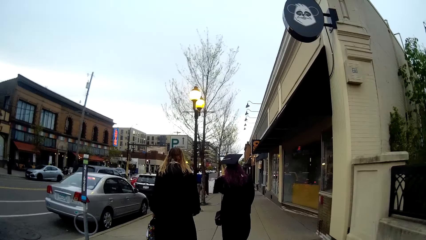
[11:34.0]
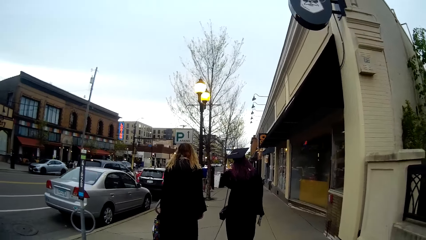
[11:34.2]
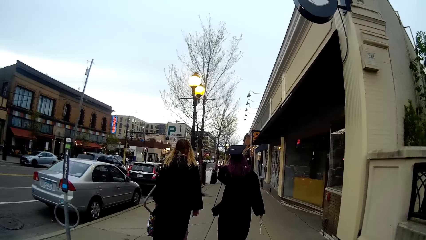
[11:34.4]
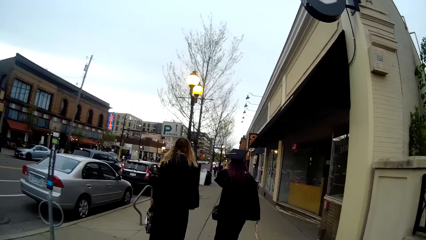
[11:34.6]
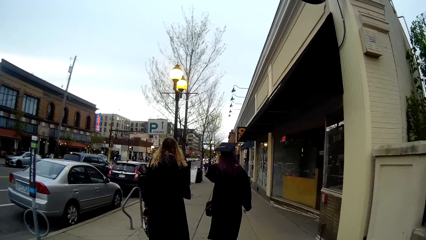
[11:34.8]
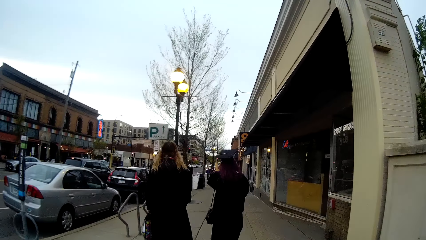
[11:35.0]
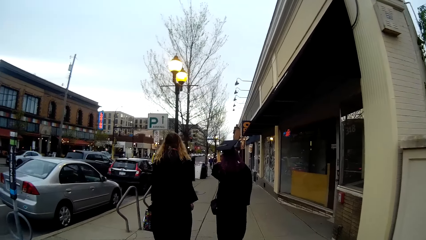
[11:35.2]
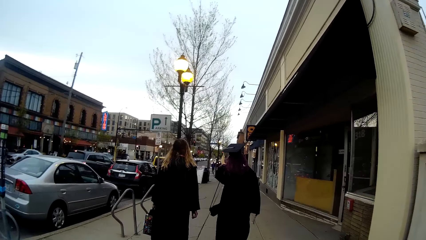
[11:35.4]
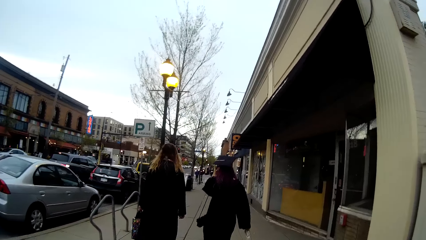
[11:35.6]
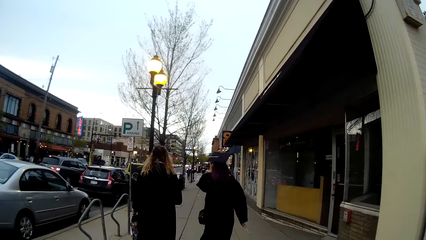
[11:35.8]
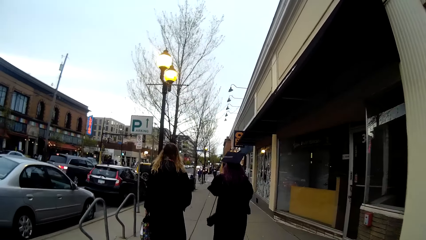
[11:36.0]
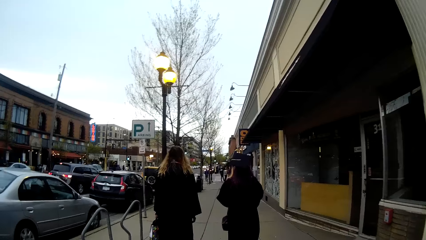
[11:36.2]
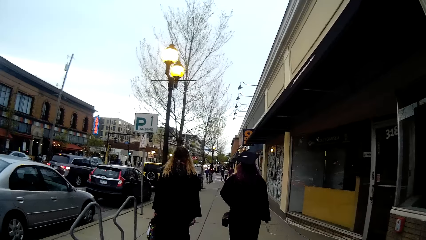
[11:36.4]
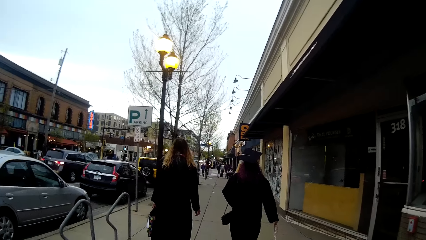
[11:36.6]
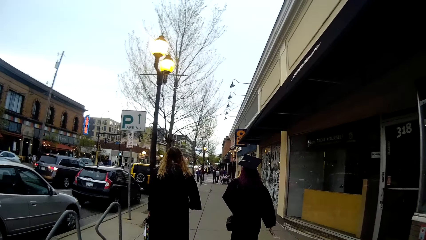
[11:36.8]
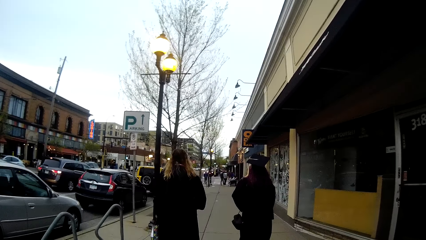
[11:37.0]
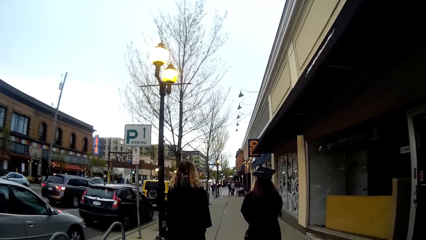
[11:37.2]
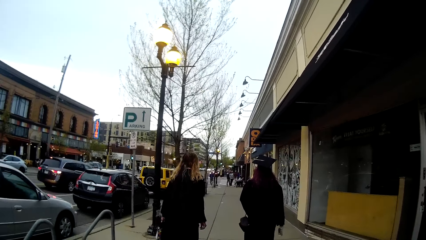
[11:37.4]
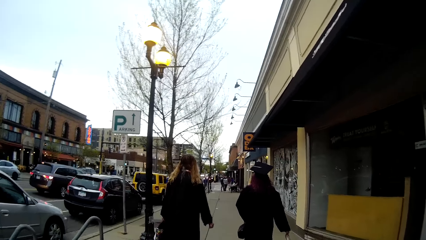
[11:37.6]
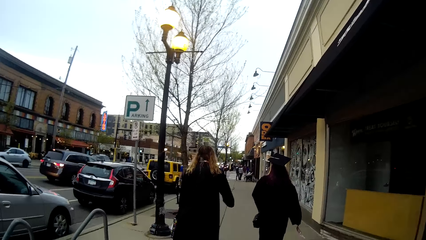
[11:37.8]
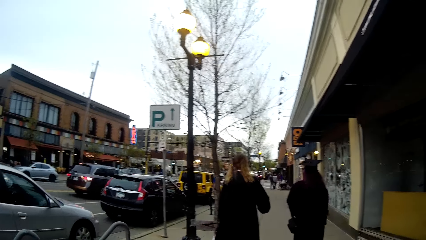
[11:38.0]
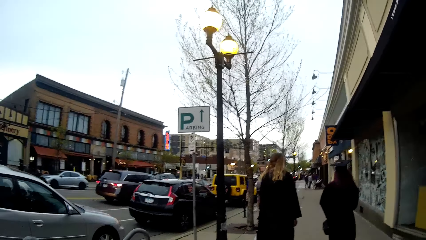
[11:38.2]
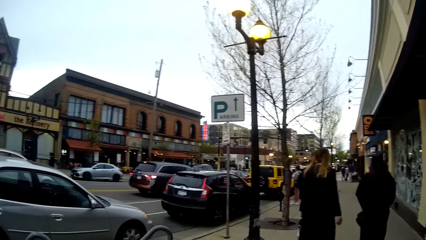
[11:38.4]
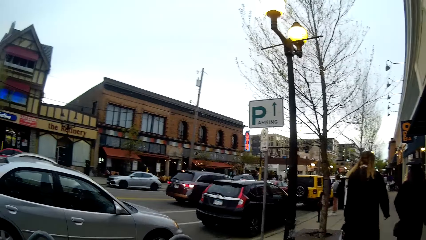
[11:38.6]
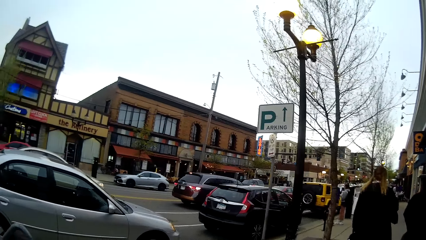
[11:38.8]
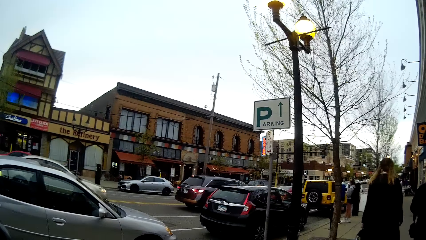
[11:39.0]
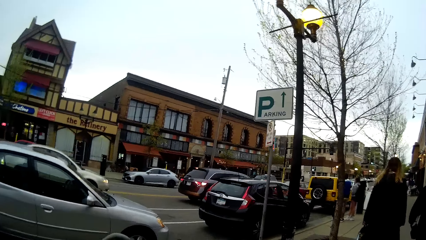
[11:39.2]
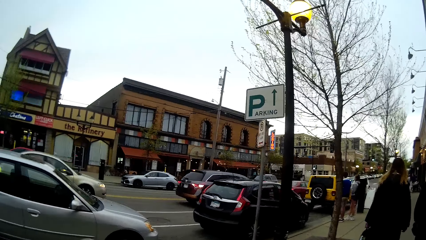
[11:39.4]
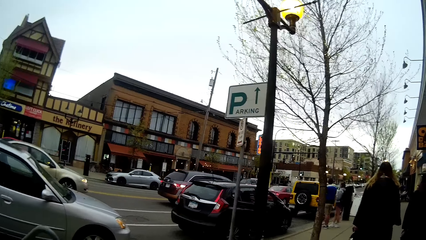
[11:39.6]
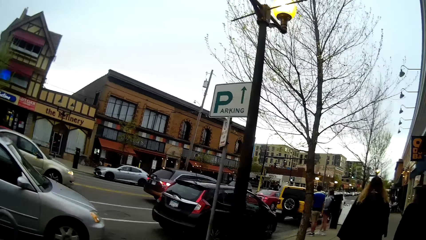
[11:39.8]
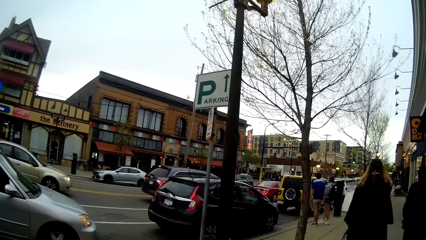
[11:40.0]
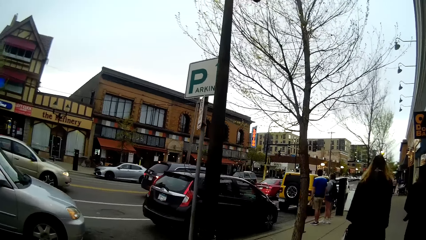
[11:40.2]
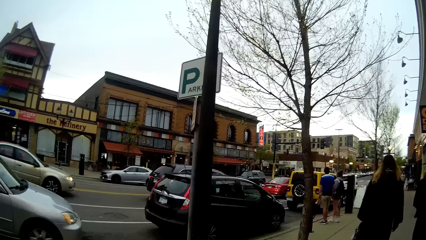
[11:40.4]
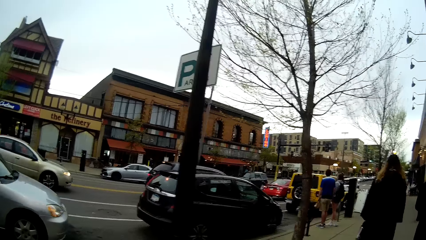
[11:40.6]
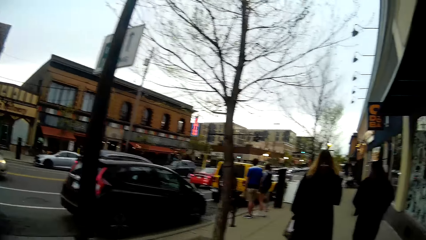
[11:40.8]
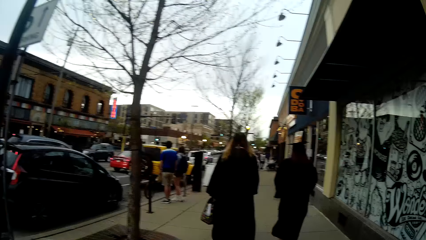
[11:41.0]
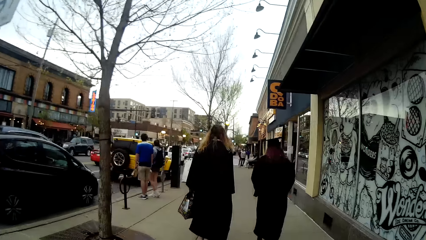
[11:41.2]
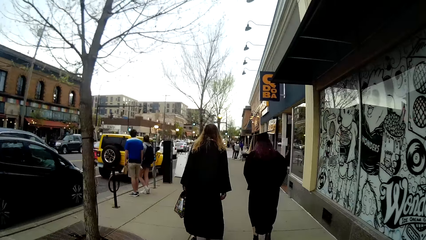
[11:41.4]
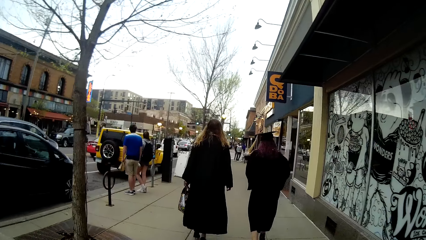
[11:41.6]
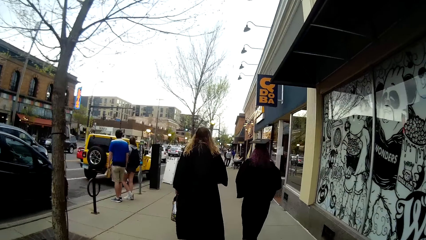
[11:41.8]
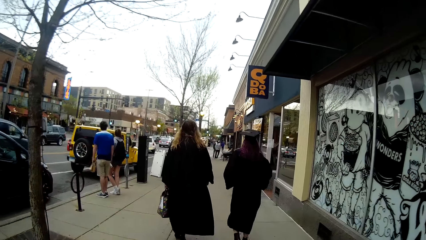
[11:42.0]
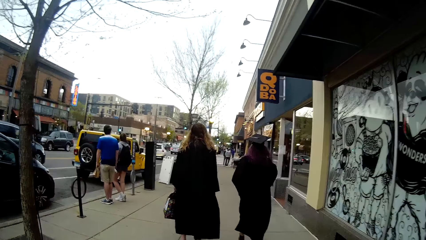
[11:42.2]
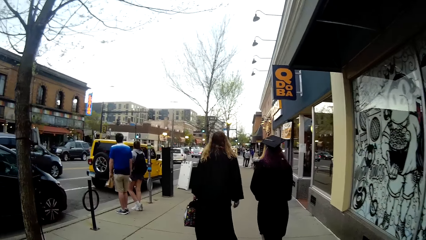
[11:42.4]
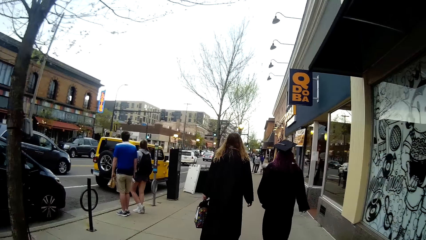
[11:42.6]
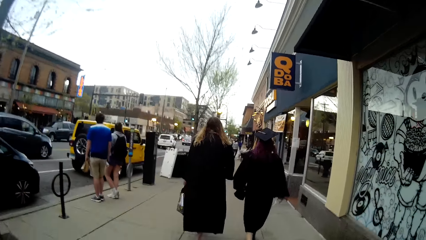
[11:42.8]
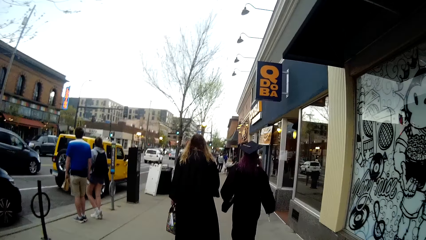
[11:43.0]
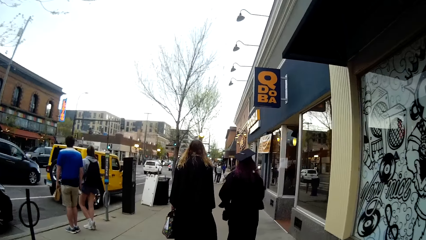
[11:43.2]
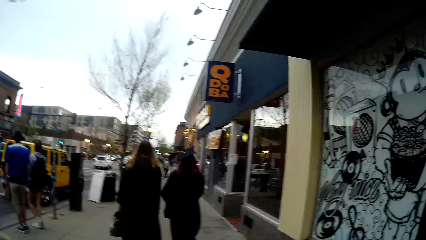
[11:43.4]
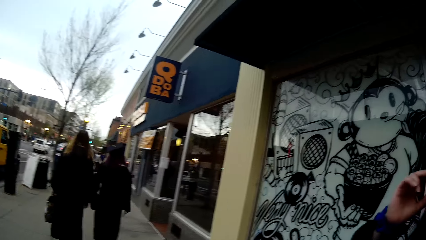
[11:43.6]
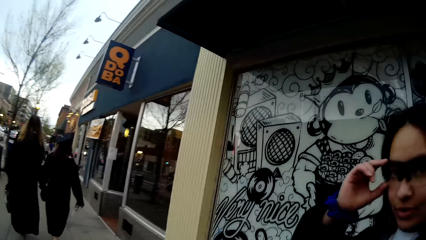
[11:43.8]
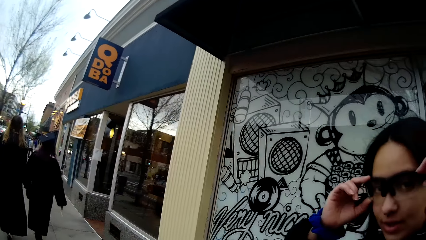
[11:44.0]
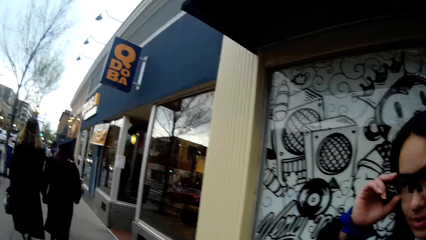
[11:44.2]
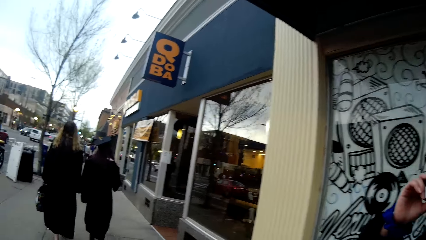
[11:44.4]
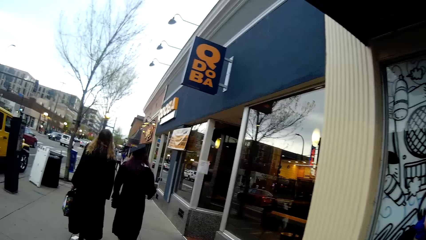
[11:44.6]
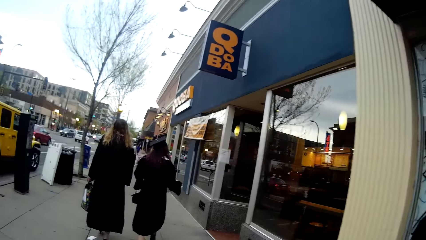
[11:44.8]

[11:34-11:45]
The camera wearer looks aside. A woman stands by the road side. A man stands by the road side. Another woman adjusts the glasses on her face with her right hand. The camera wearer looks at the other woman. The other woman holds the glasses.
